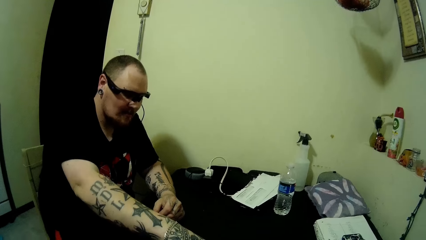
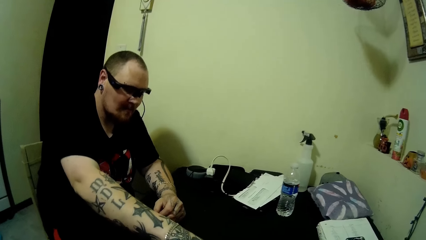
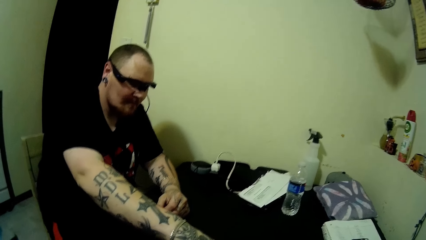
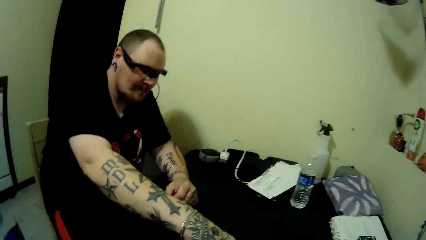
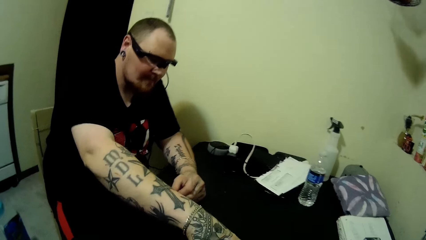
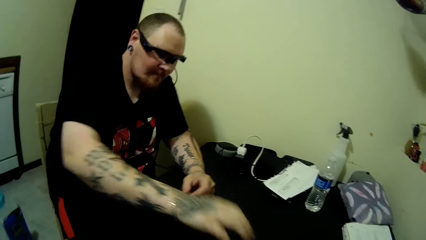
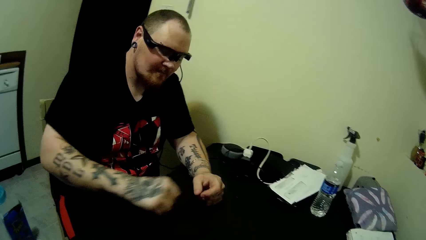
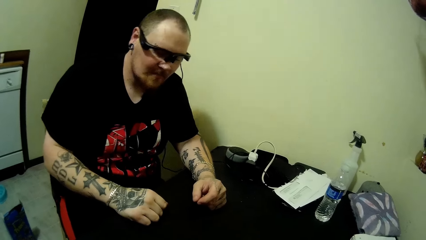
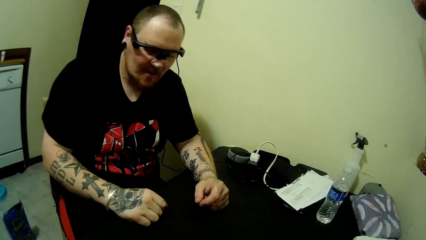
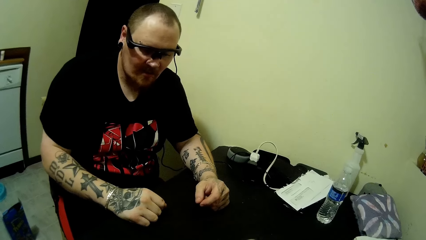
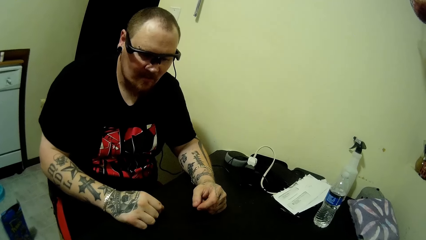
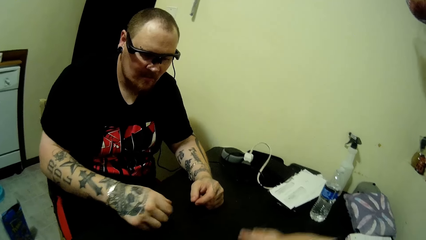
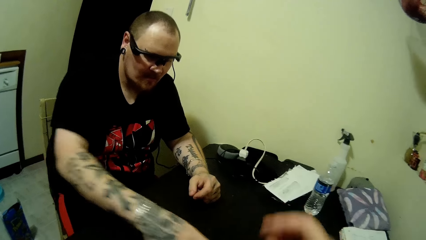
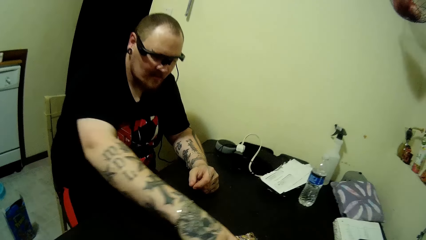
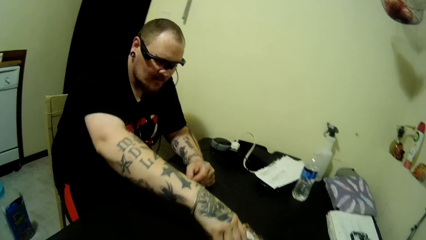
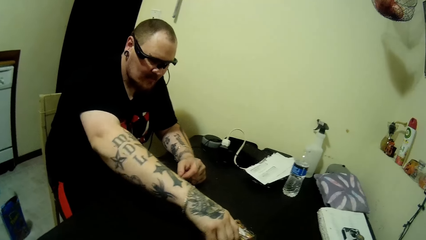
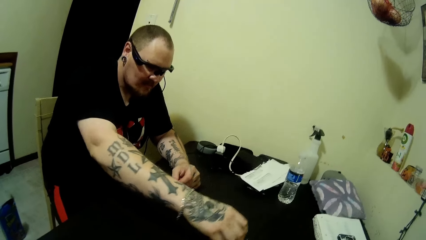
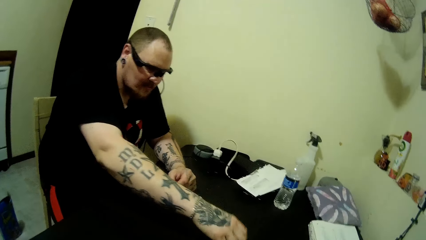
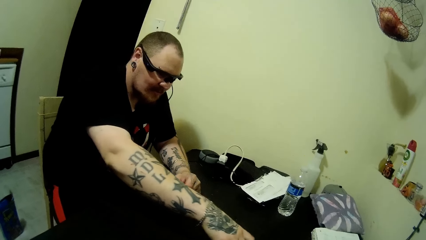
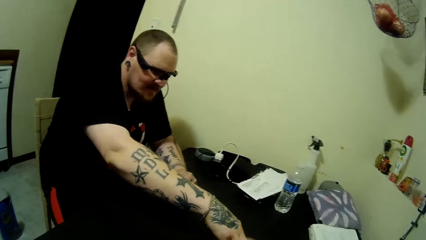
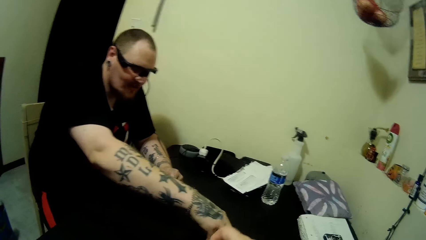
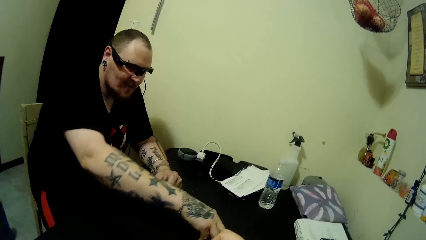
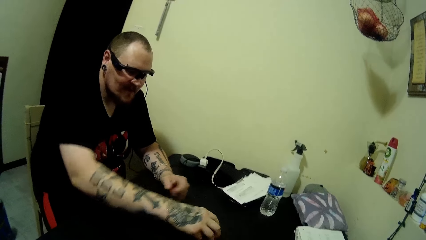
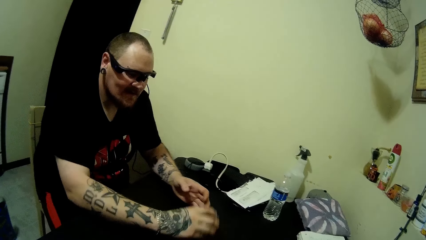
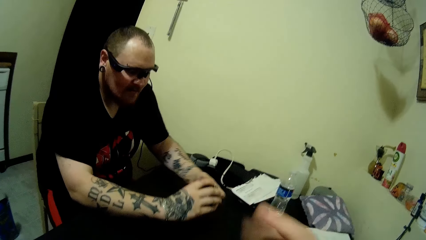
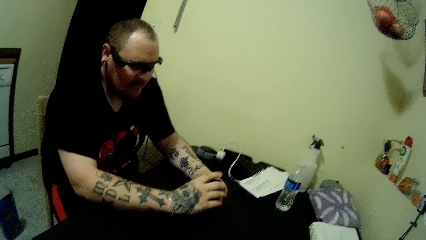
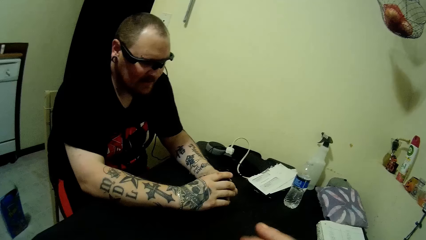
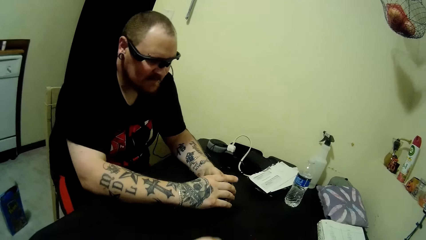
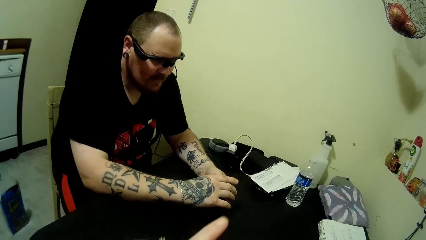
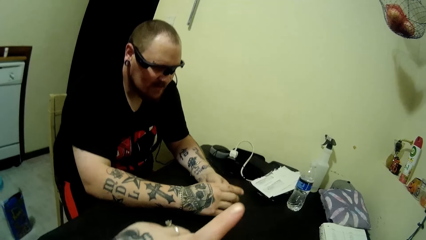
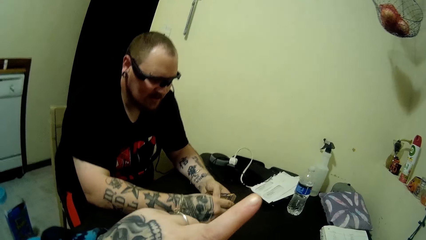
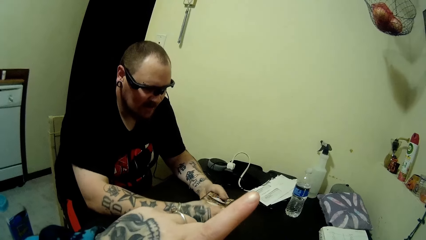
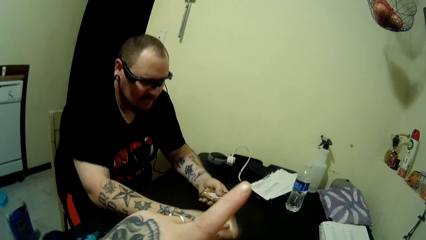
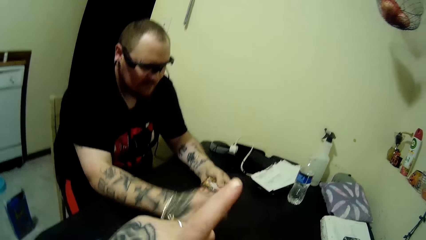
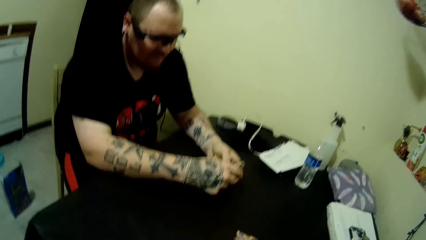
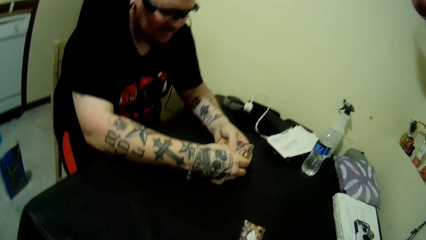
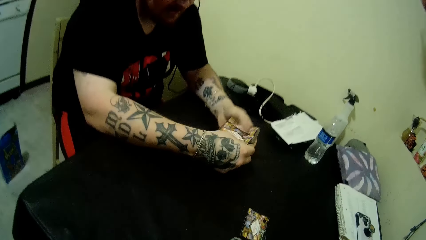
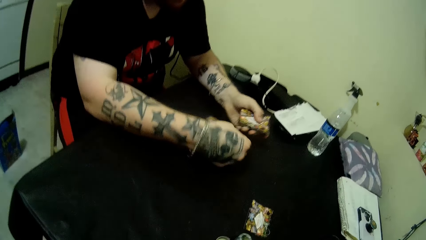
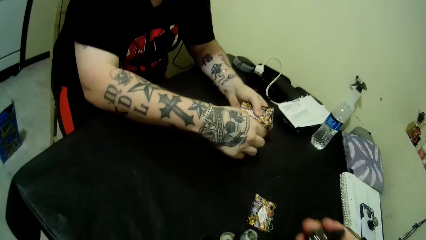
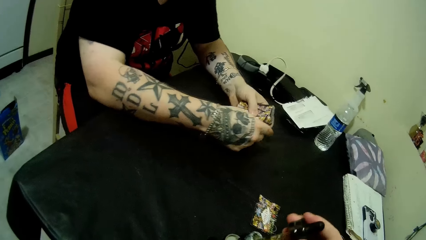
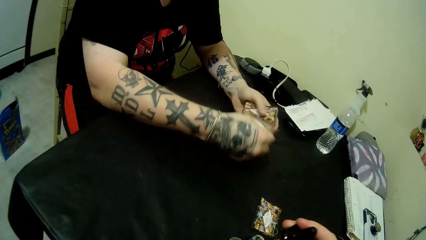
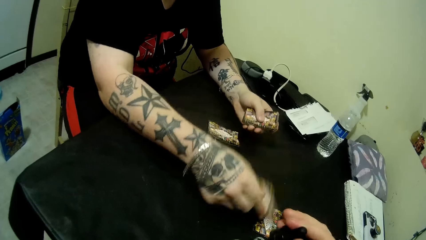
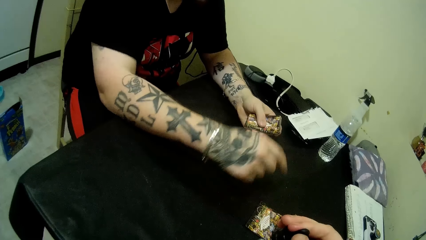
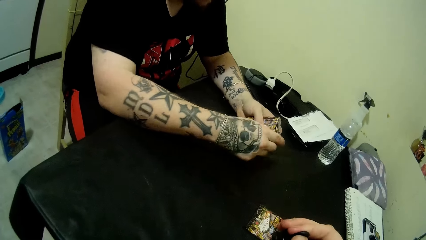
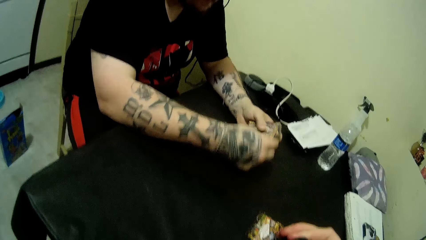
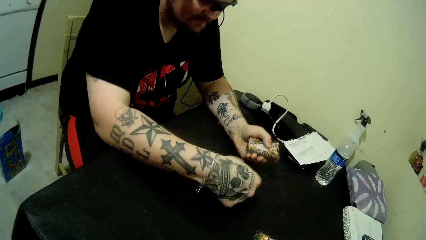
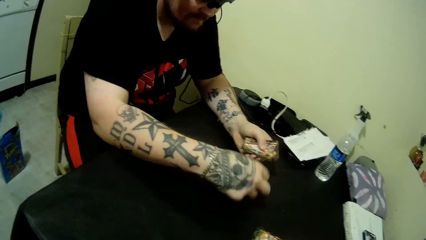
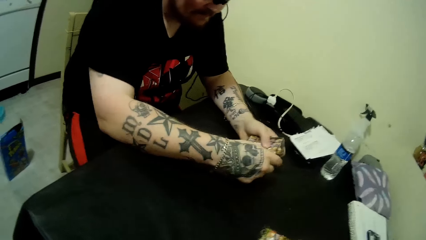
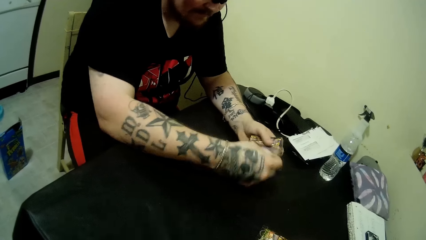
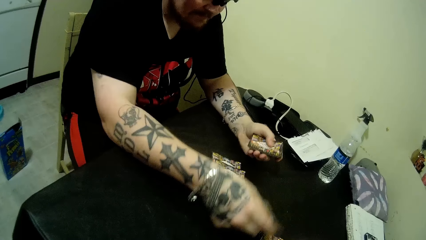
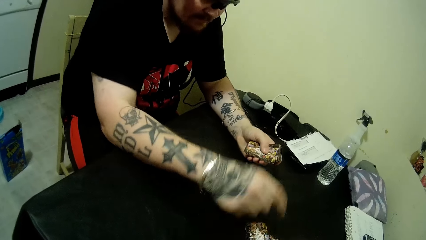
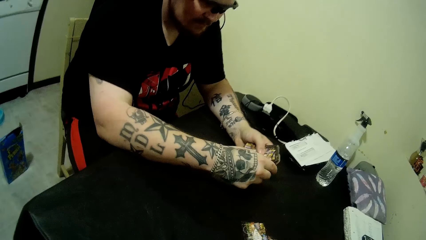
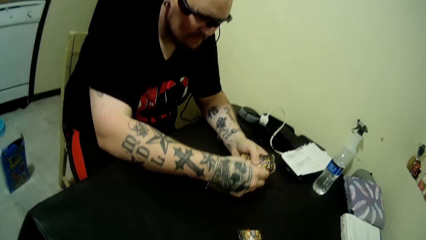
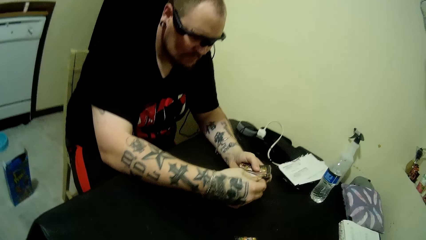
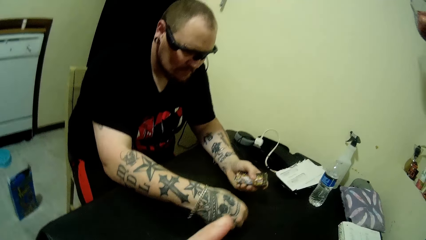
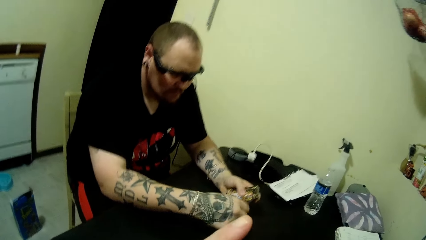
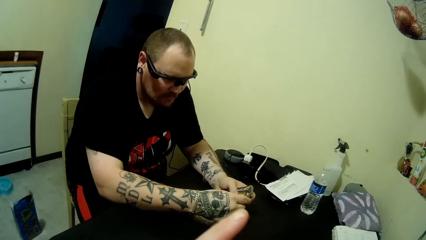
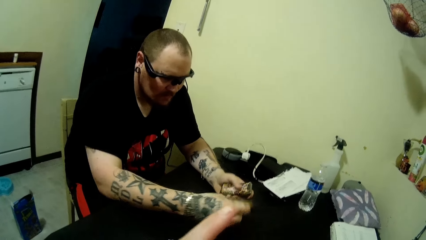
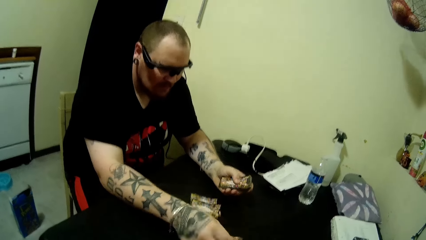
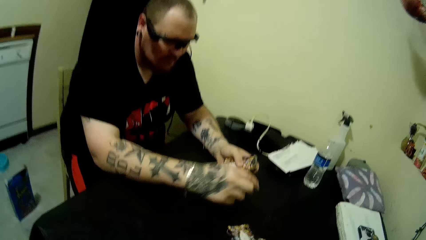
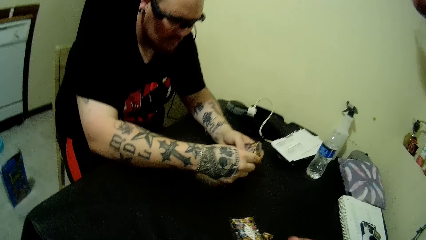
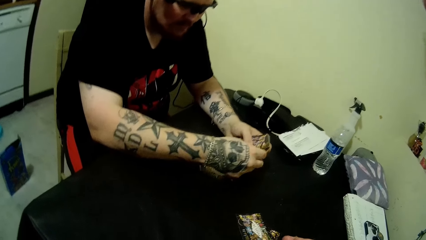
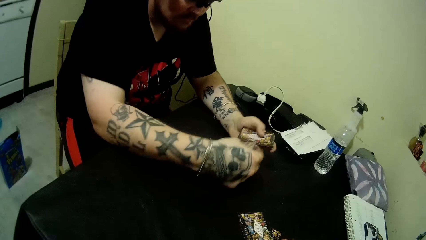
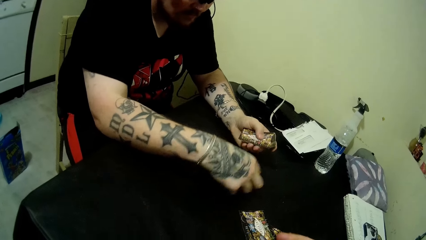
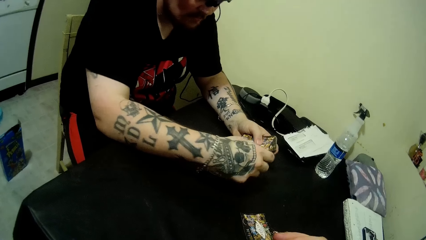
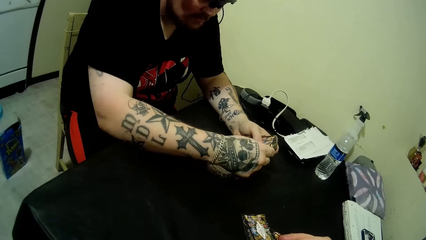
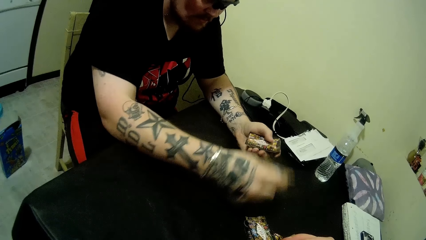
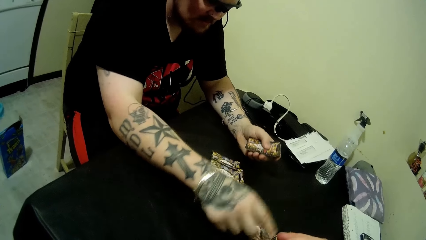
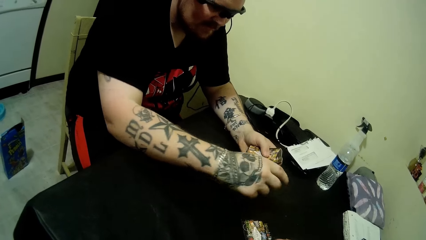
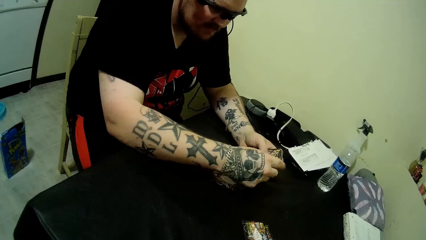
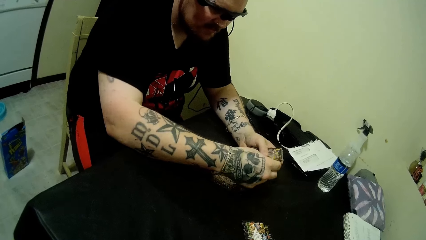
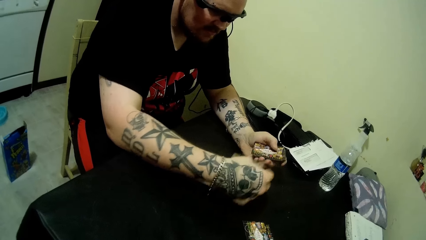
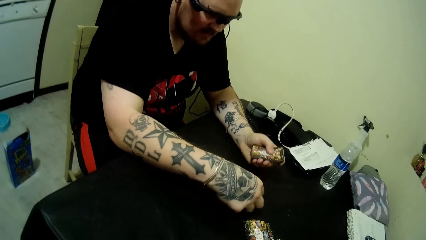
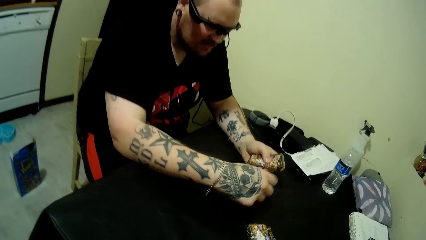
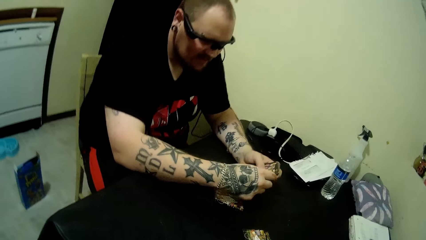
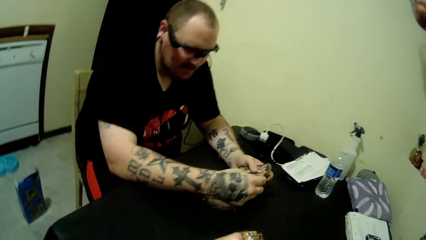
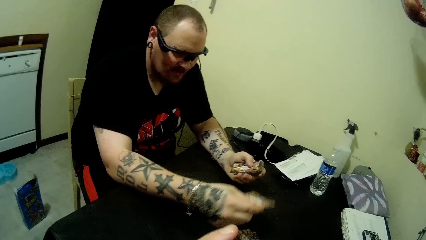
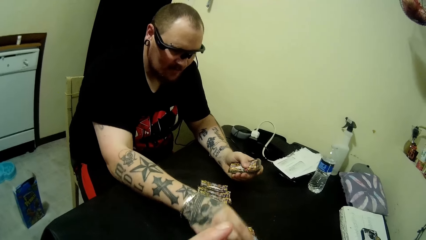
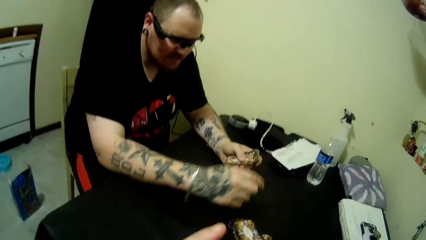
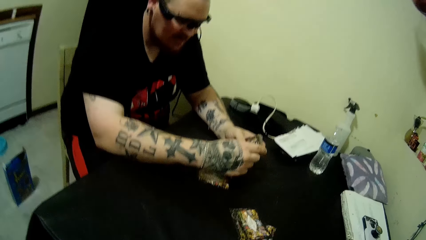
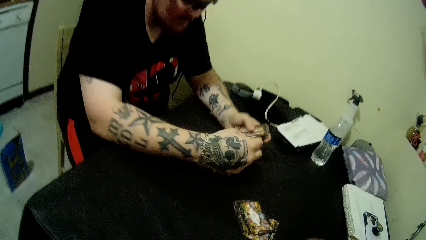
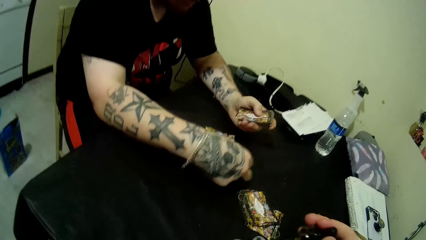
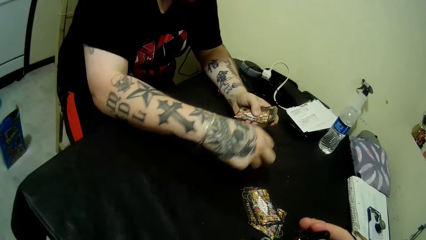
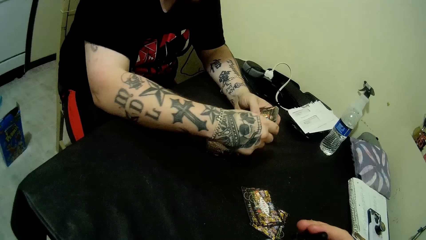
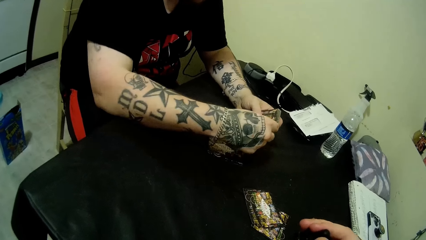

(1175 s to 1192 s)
The man drops the cards on the table. The man picks the cards from the table and shares the cards on the table in two places. The camera wearer touches the bottle in hands.
